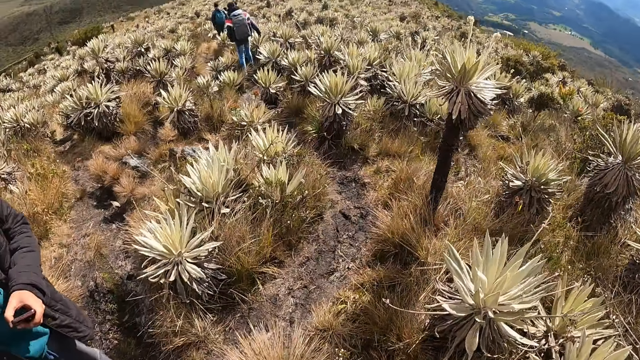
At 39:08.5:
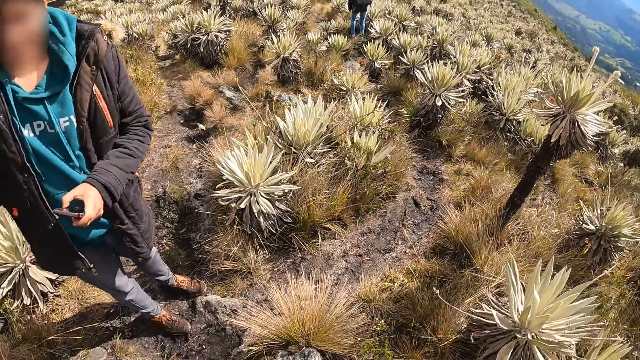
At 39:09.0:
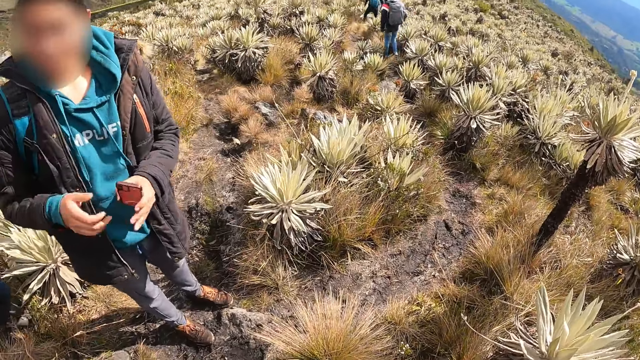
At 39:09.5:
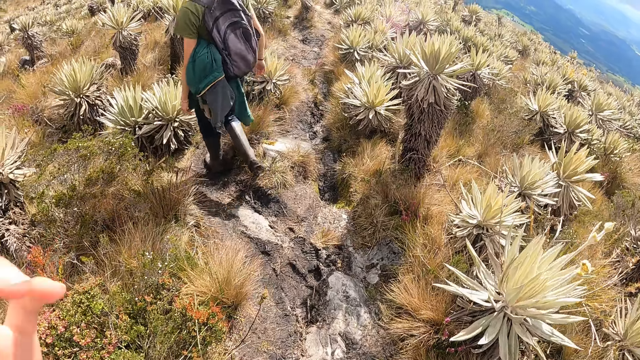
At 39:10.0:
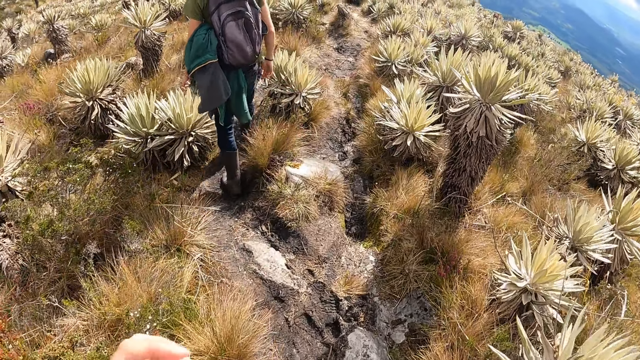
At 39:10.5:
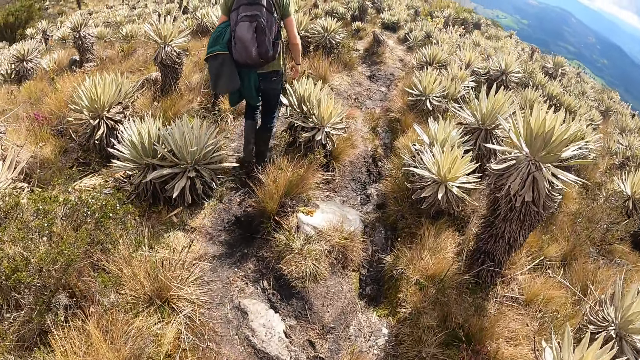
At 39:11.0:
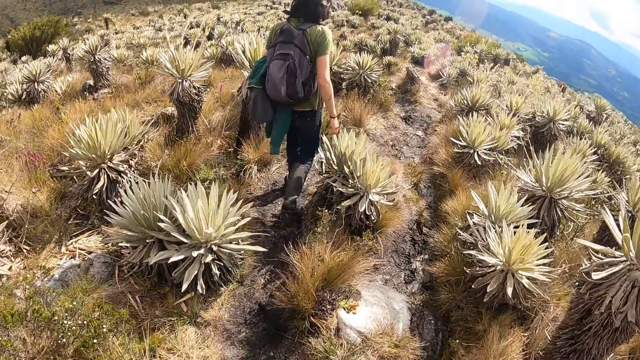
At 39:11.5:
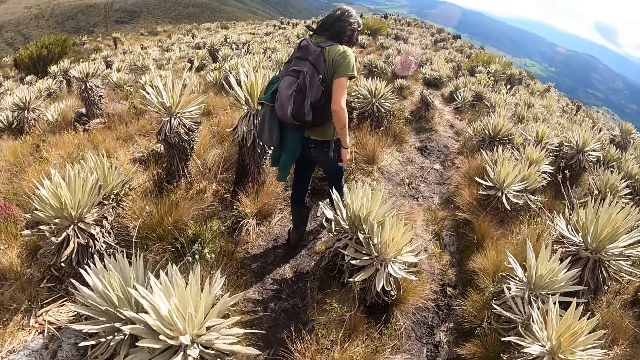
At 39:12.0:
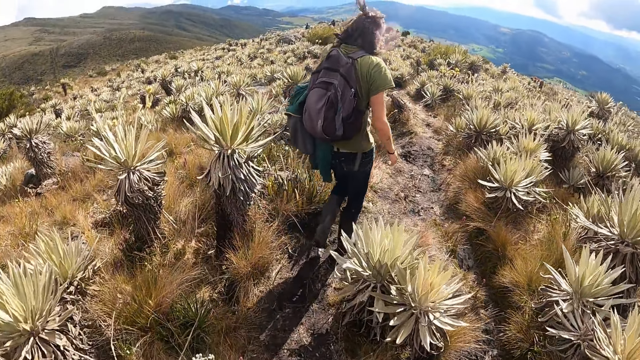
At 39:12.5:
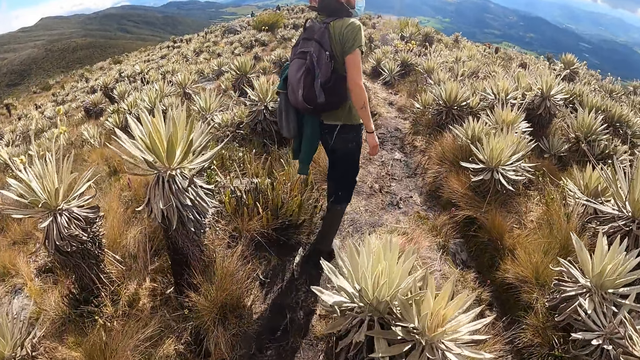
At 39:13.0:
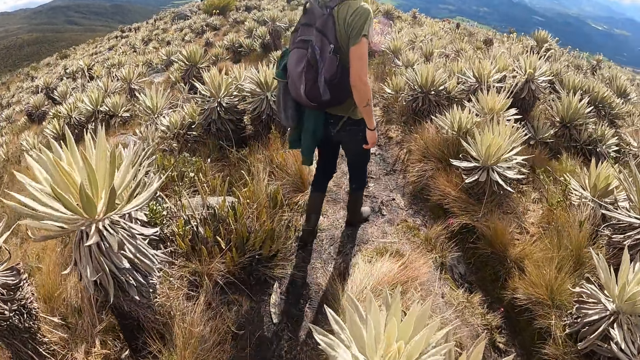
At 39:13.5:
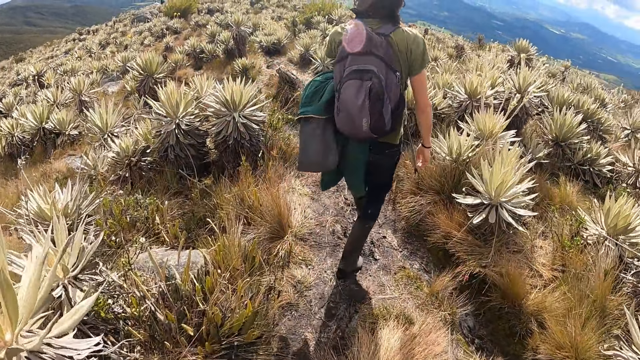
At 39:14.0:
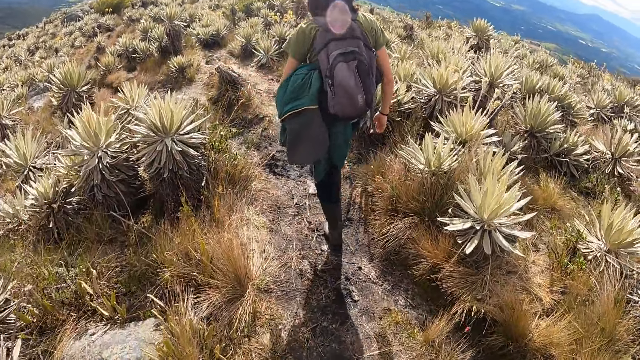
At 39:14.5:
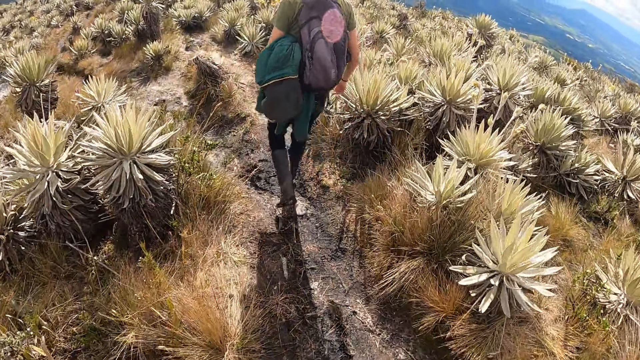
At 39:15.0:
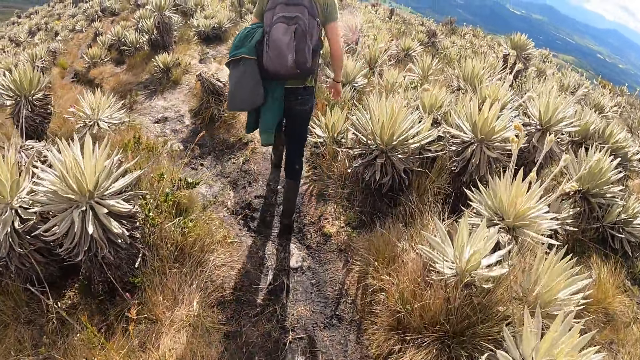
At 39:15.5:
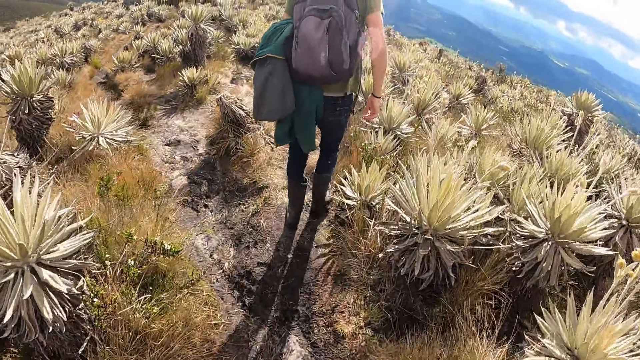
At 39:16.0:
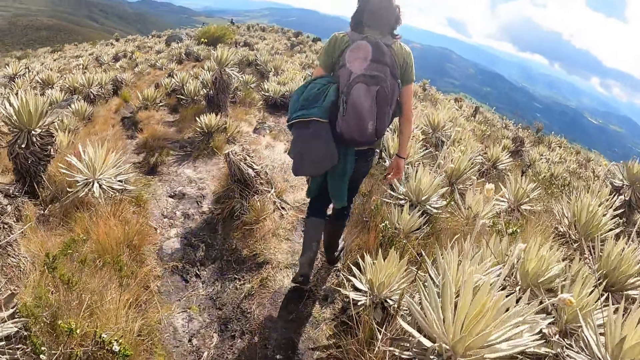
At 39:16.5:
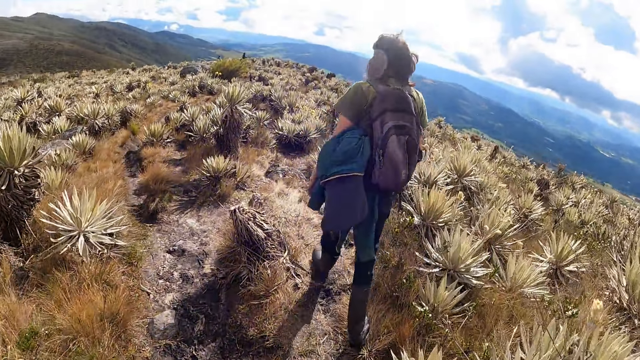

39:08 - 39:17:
A man passes a mobile phone to his right hand from his left hand. The camera wearer walks on the hill with the group of people.

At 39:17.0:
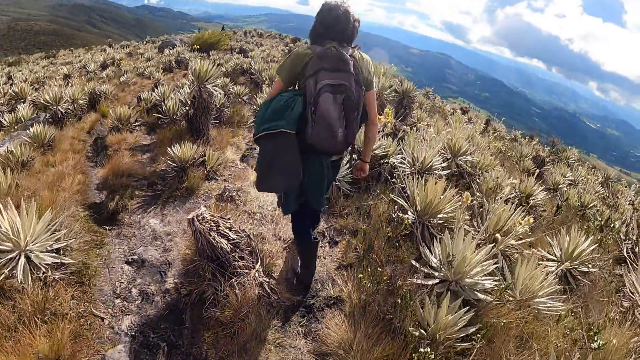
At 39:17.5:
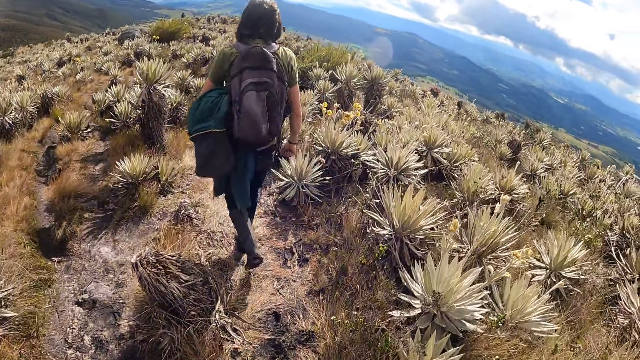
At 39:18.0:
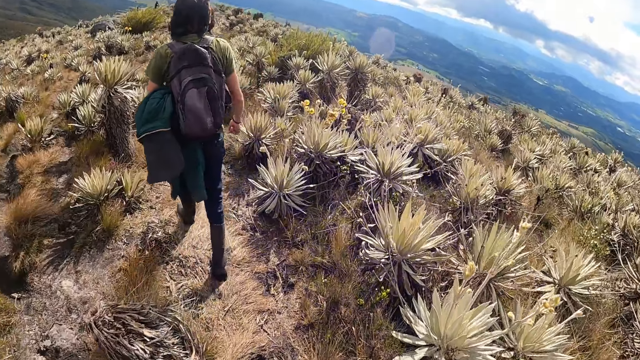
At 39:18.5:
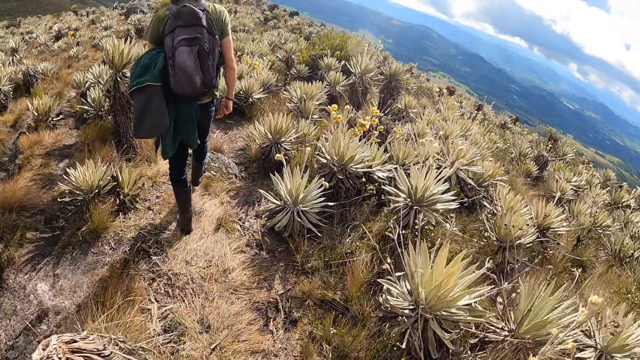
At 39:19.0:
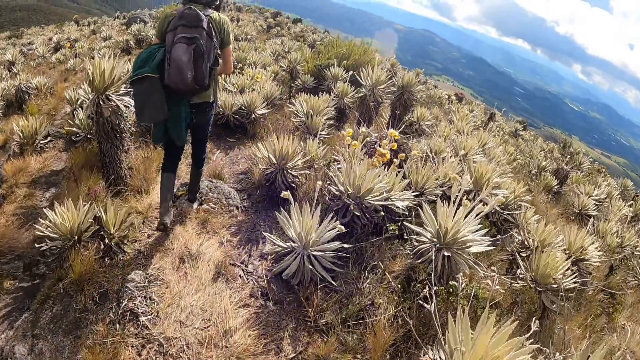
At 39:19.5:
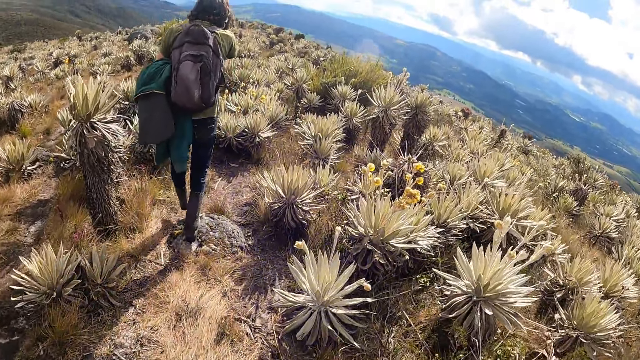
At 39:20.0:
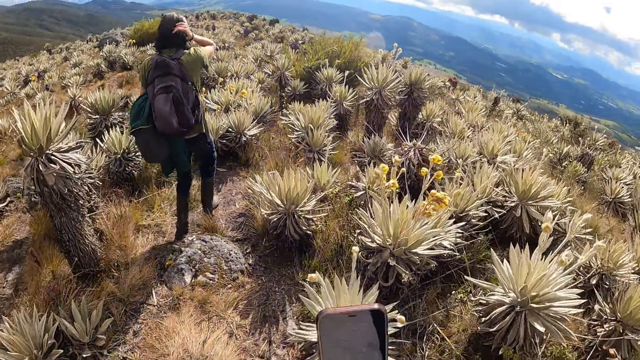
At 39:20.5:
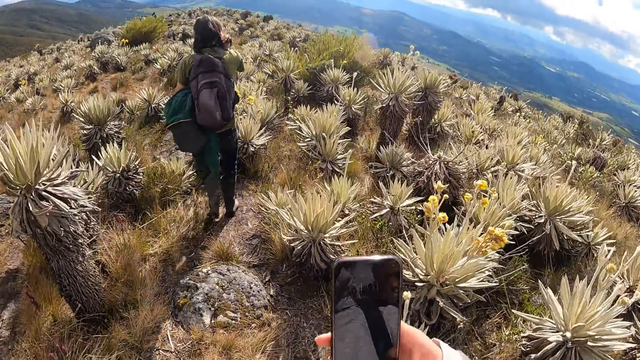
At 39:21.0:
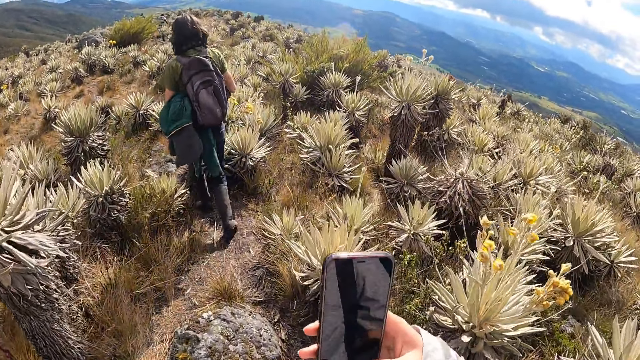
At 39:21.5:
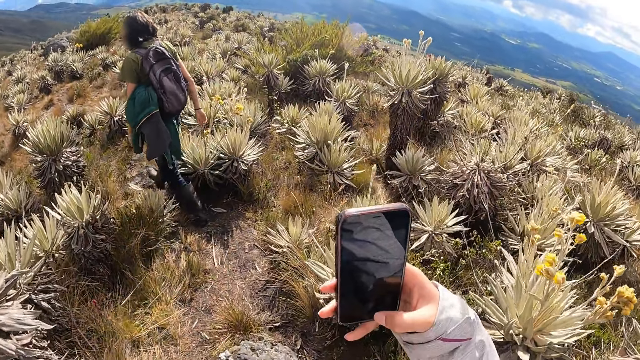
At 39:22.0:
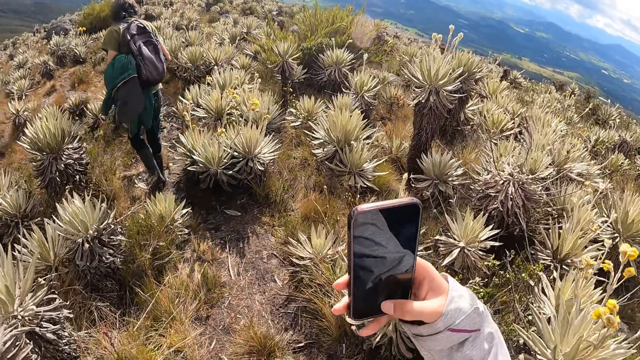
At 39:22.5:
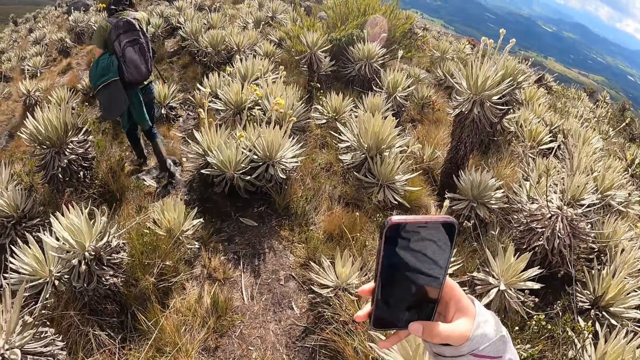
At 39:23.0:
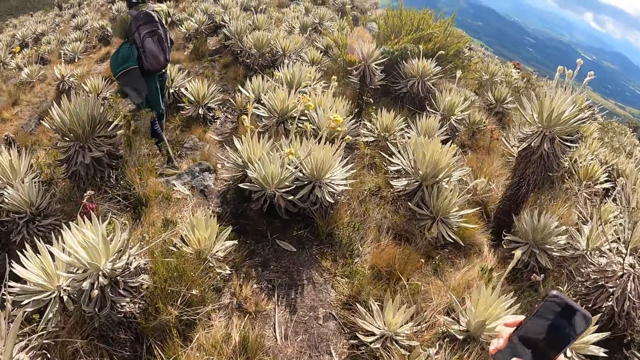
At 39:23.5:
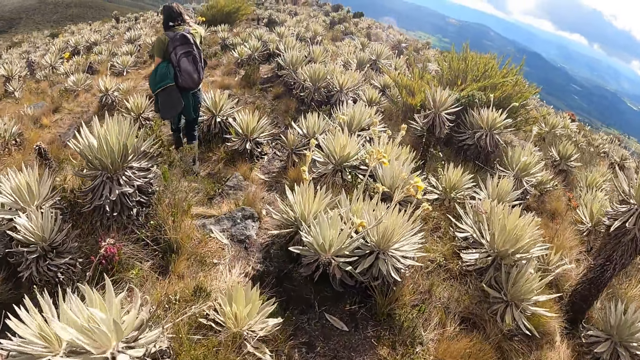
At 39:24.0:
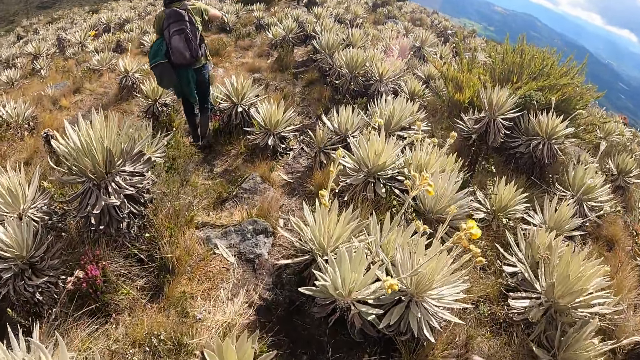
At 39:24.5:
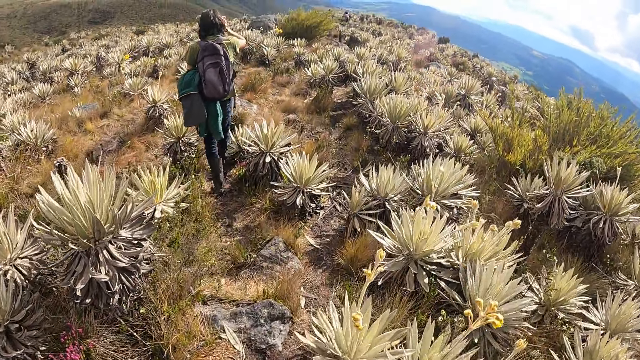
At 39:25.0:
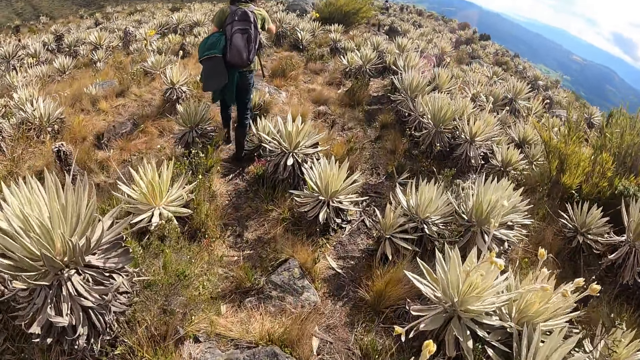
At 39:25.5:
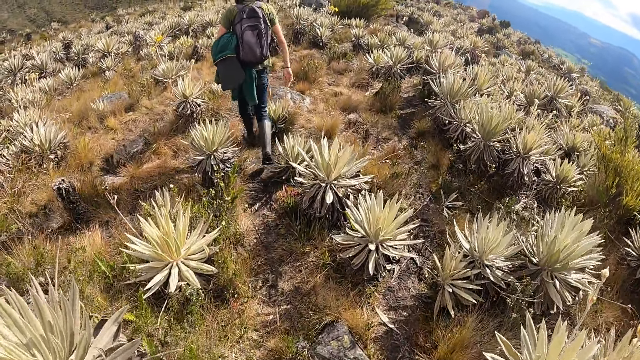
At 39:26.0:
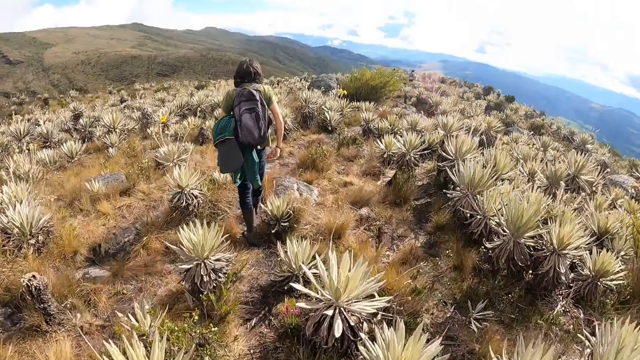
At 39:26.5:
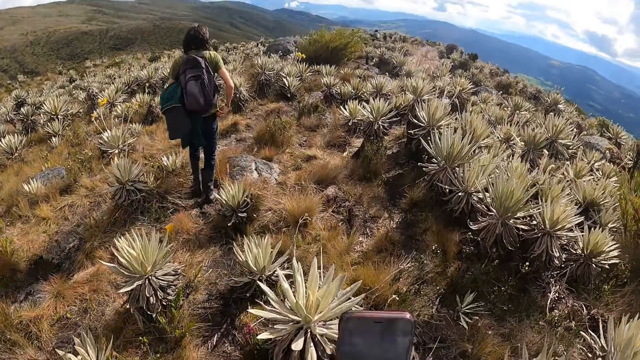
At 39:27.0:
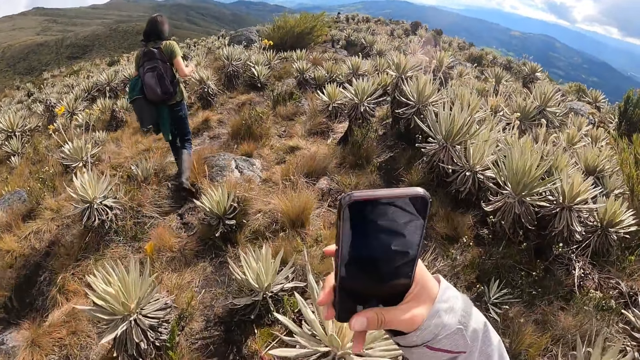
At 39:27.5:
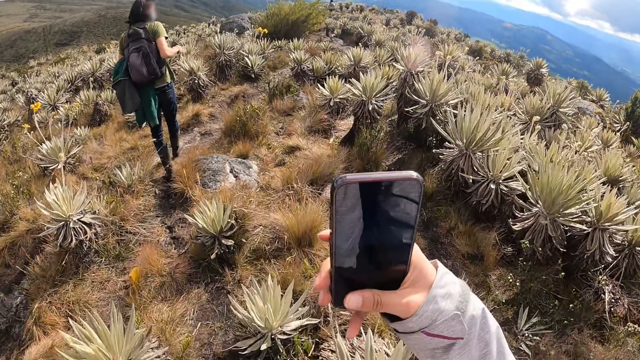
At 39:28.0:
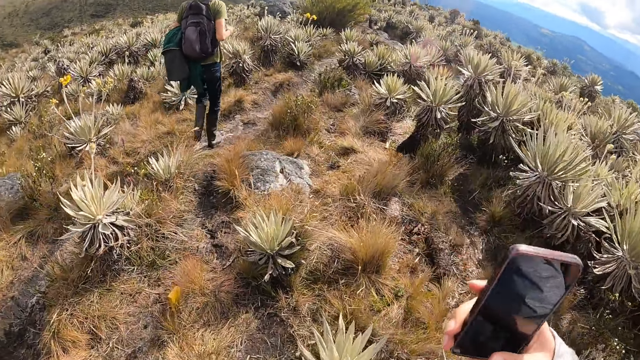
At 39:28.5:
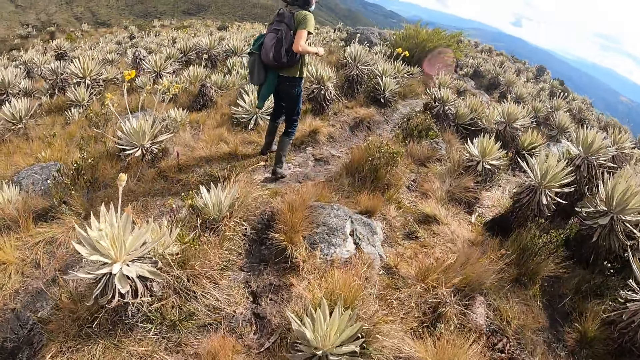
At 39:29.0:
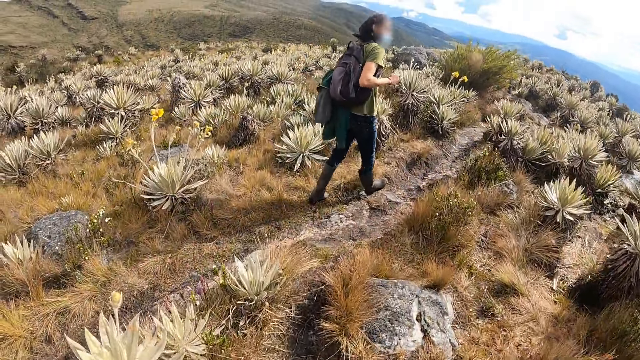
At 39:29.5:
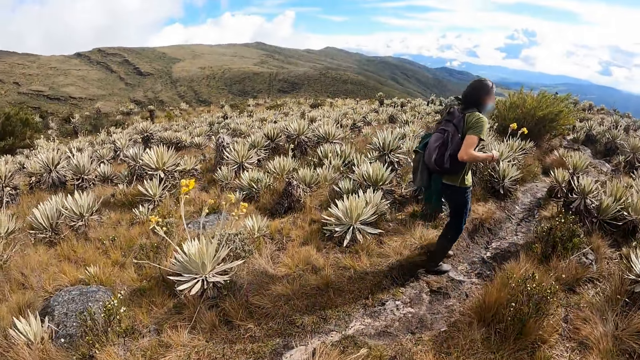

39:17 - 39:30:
The camera wearer operates a mobile phone with her right hand. She takes the photos using the phone. She operates the mobile phone with her right hand.
